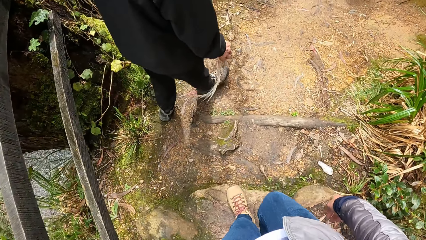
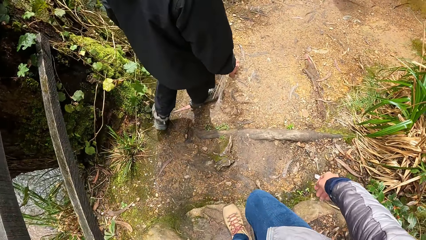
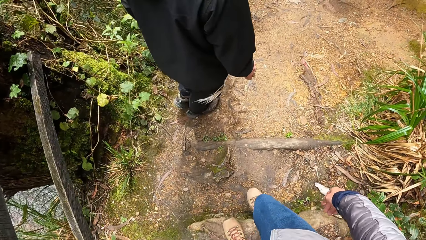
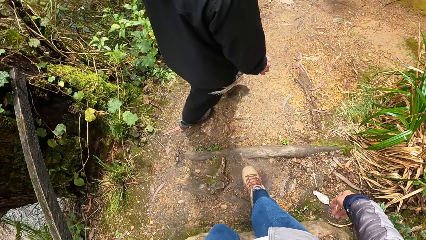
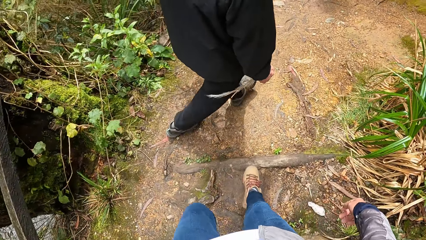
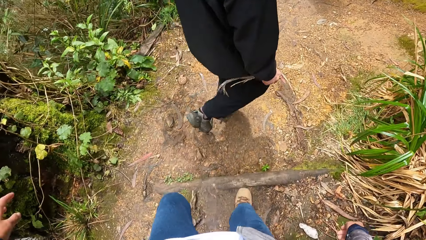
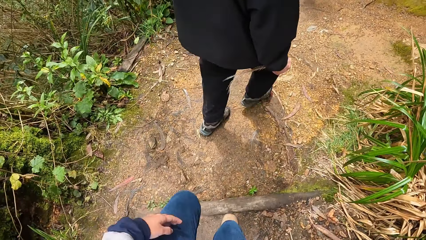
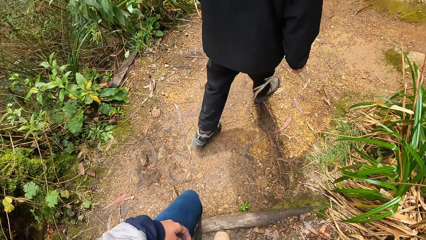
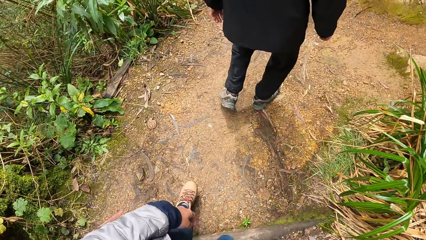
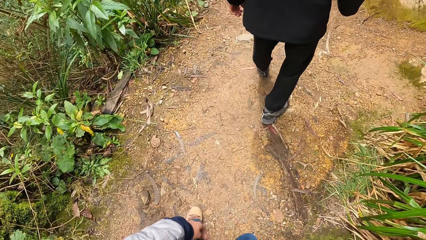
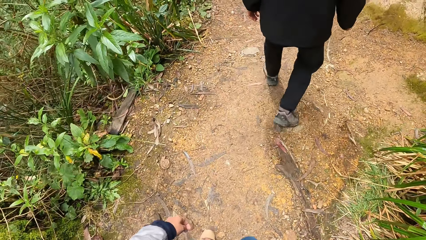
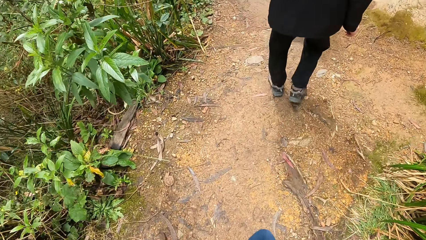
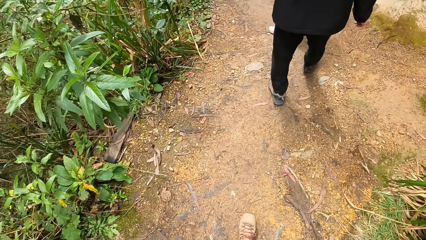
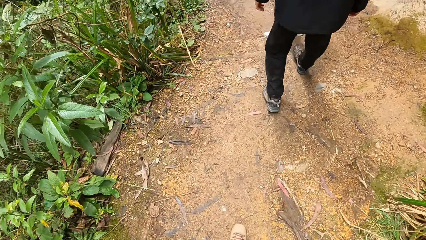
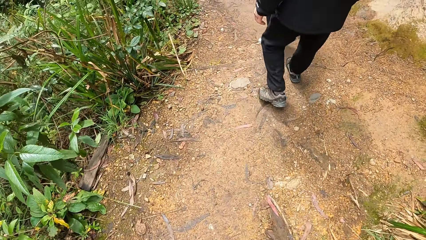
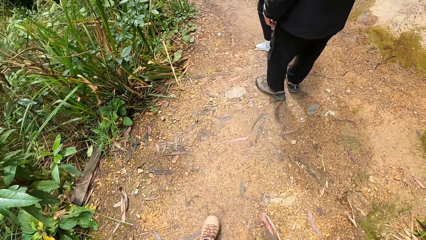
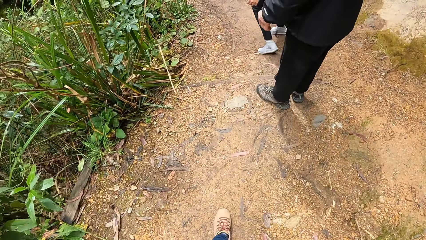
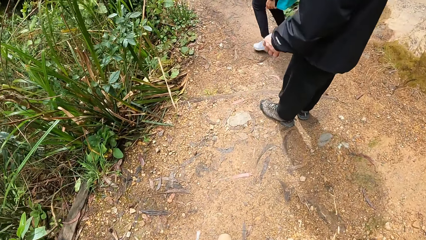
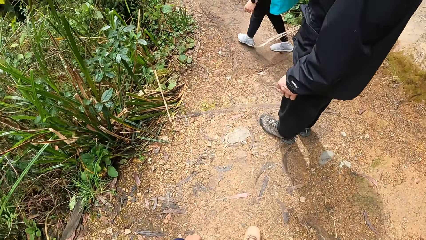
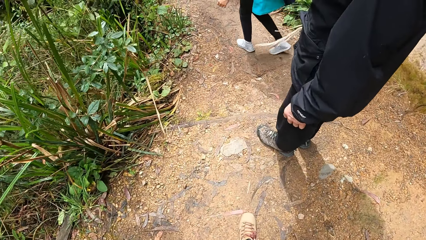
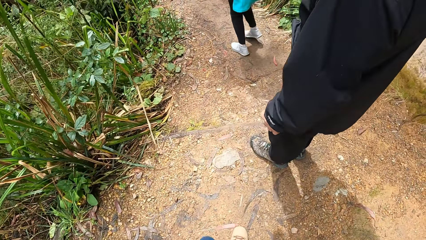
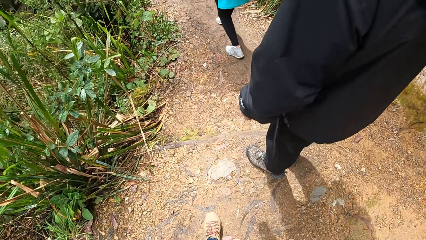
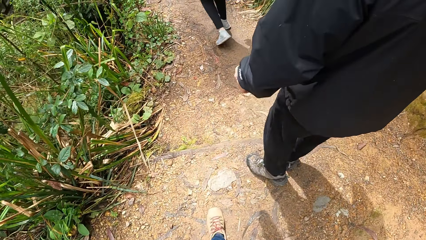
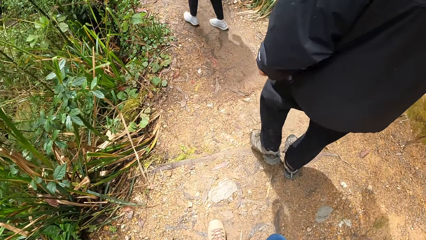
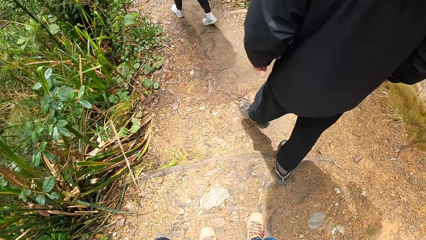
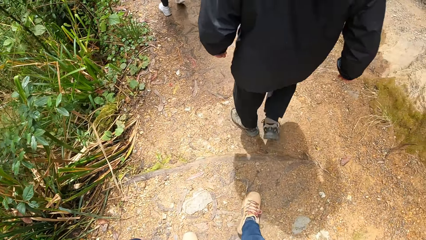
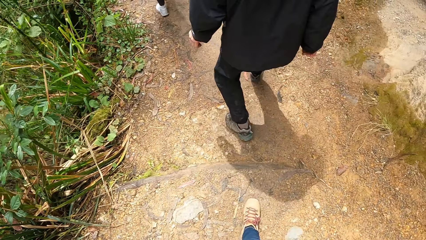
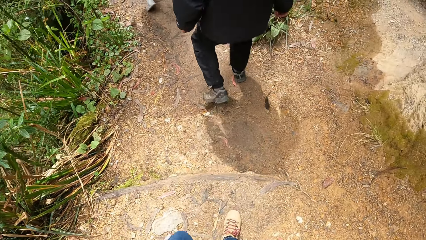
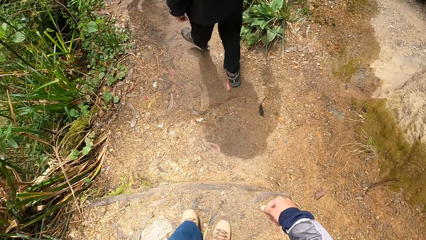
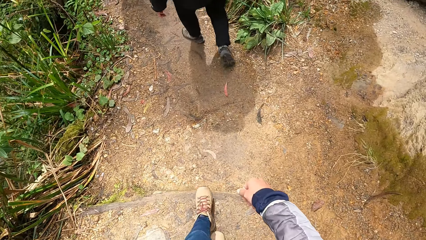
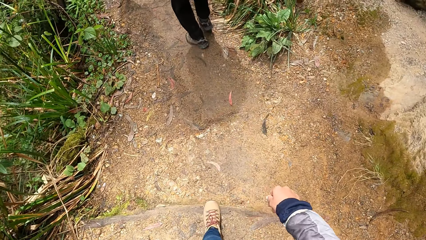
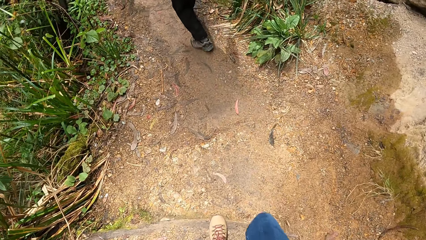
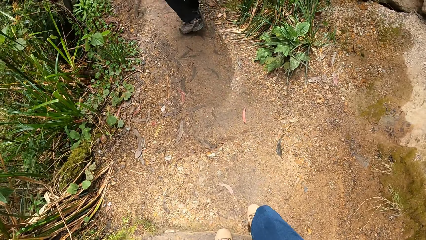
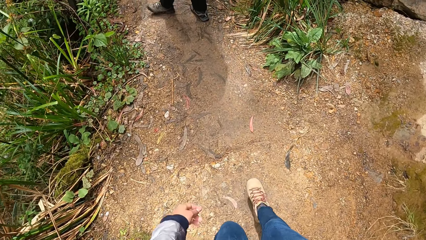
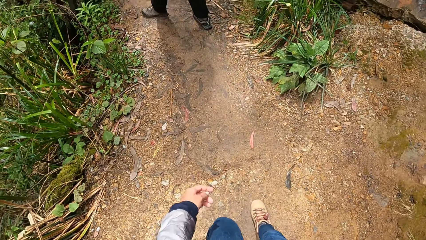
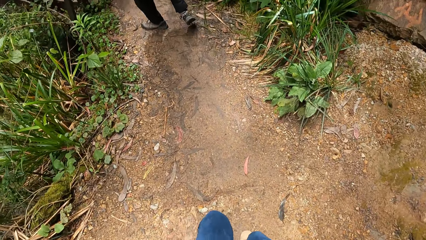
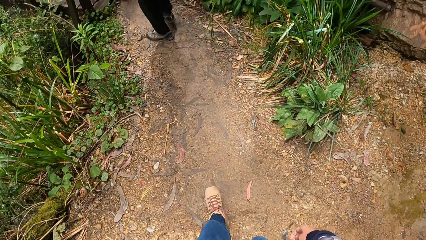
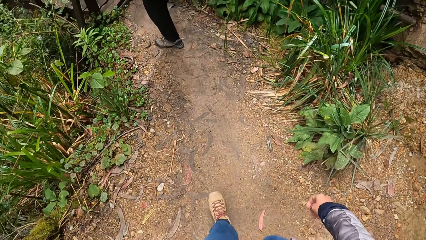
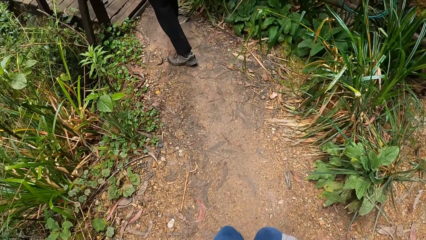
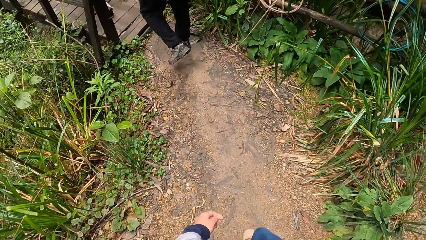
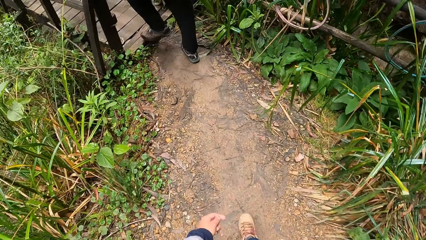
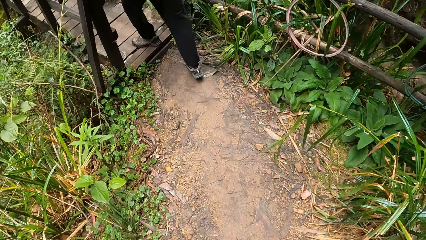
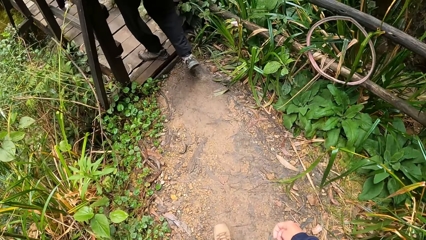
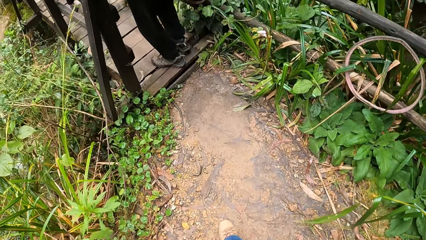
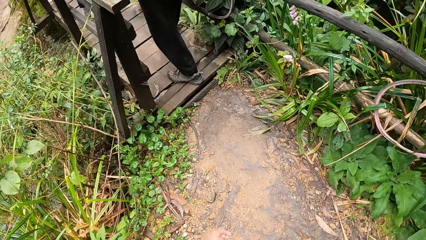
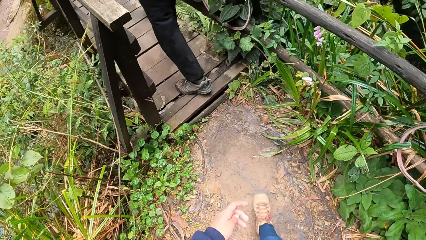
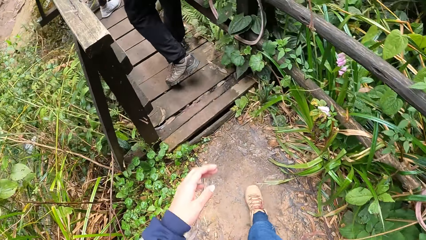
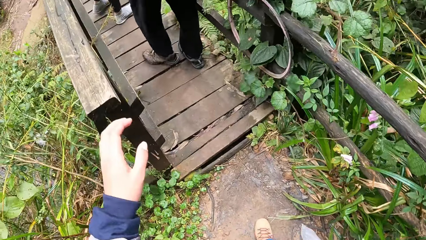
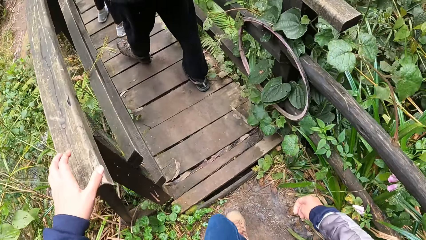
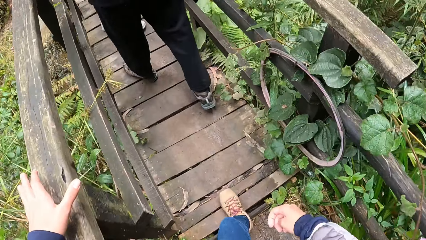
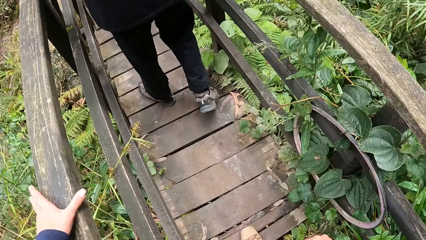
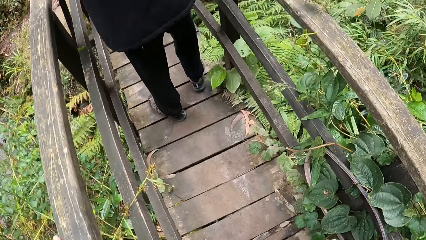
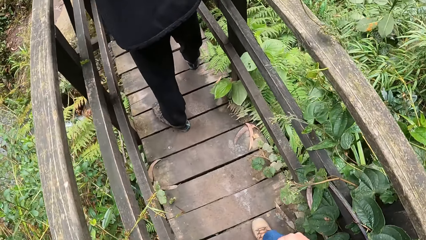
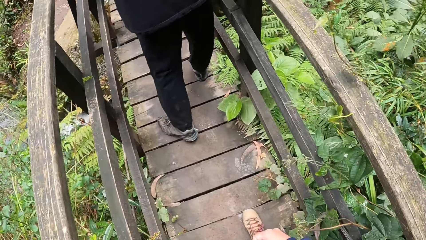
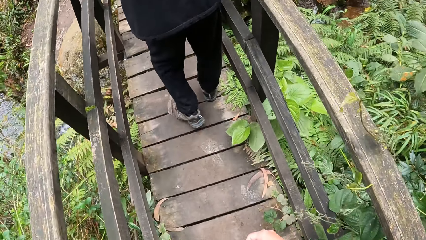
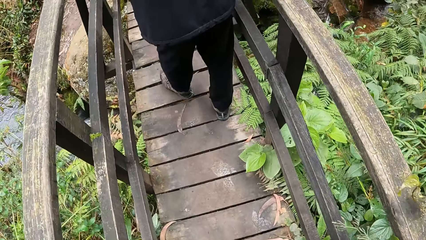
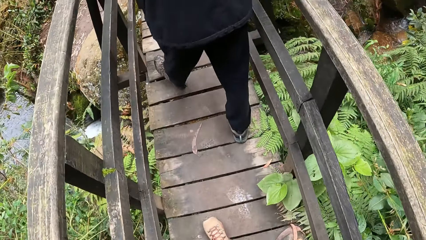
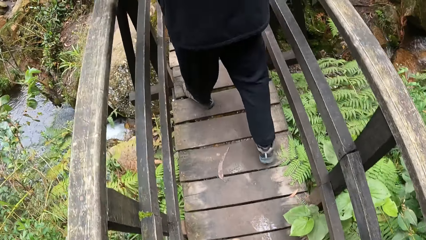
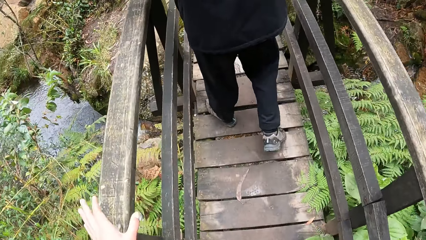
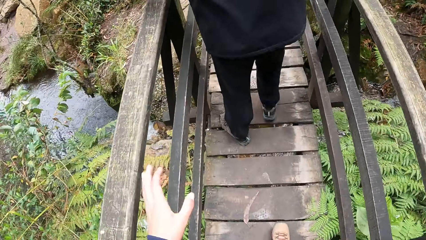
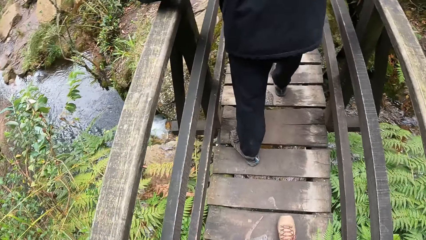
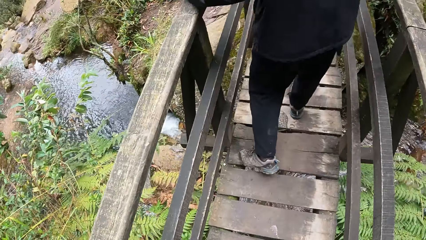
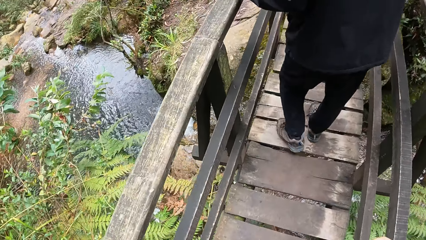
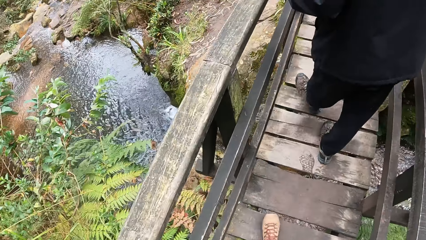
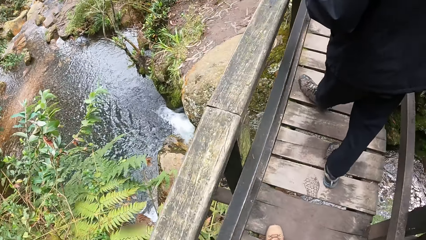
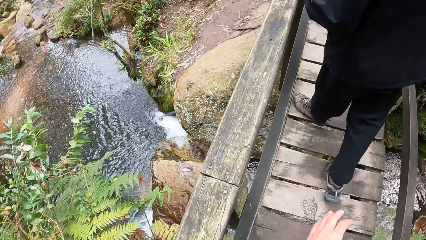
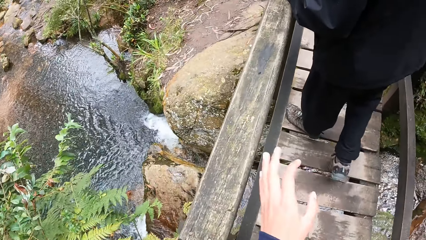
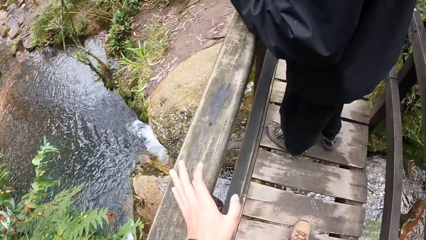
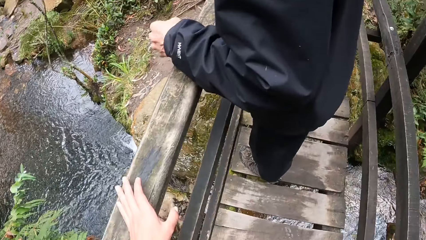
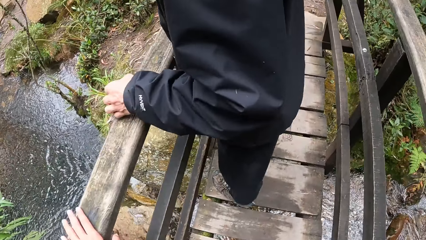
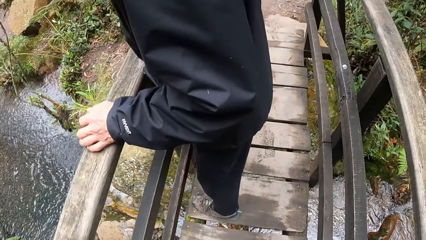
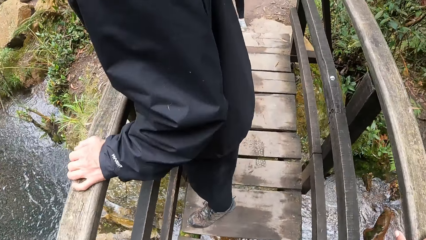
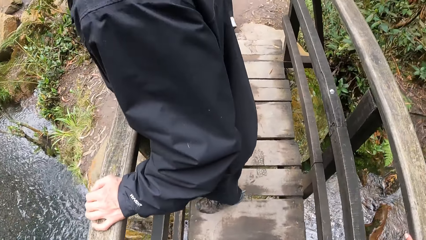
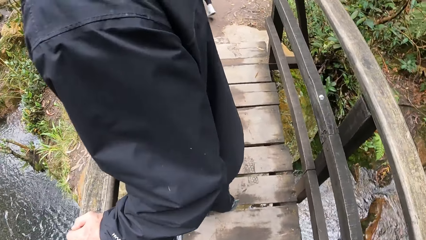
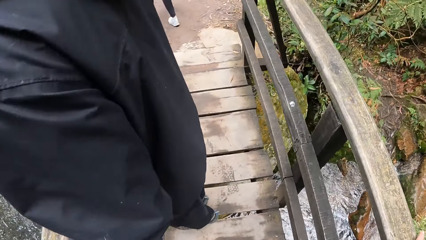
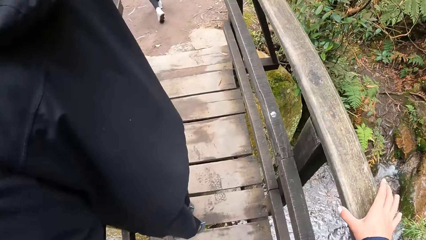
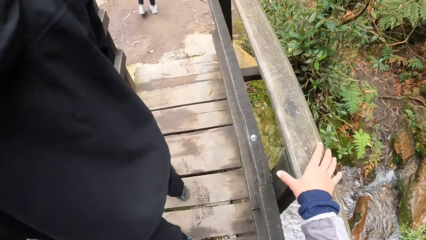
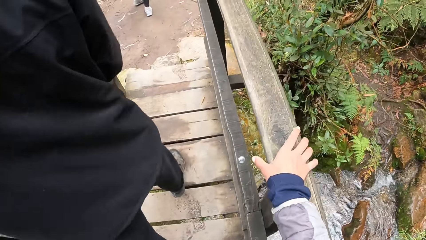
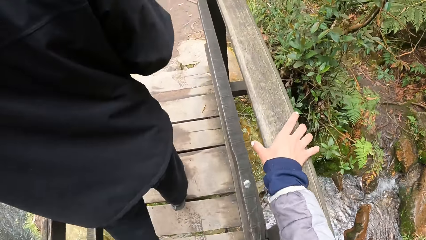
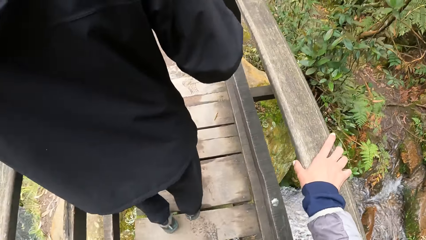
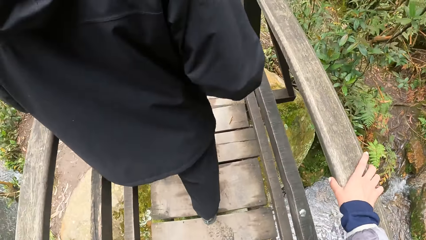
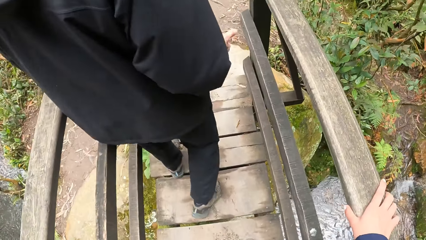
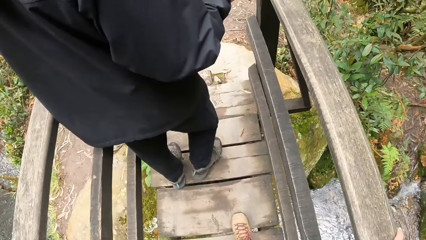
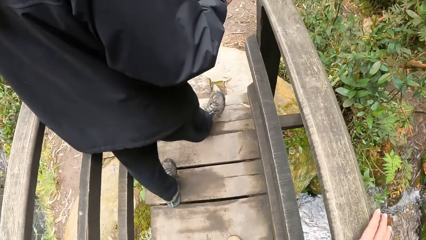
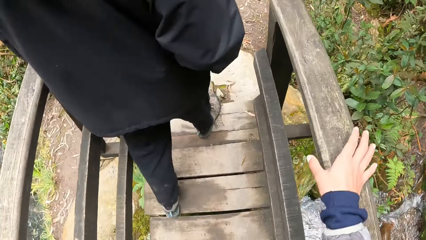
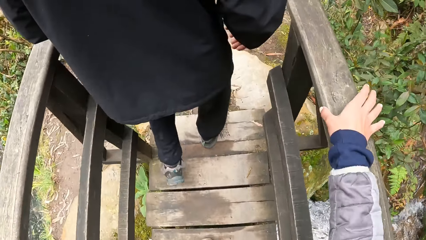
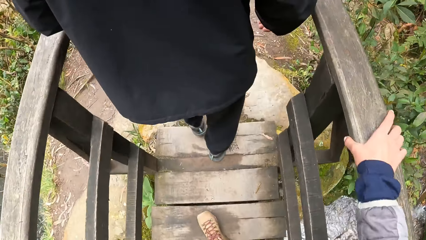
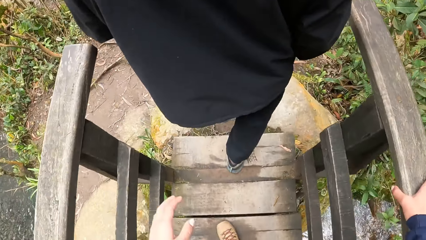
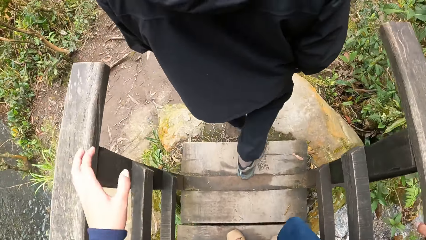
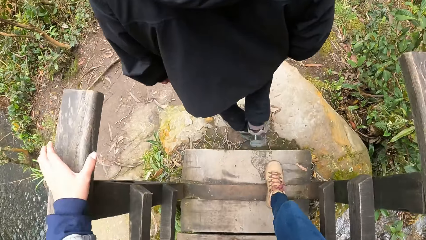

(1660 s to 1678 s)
The camera wearer, the man and the woman walk along a path in the forest. The man and the woman walk on a wooden bridge. The camera wearer, the man and the woman walk on the wooden bridge. He places his left hand on the wooden bridge rail. The man looks at the stream. The camera wearer places his right hand on the wooden bridge rail.
